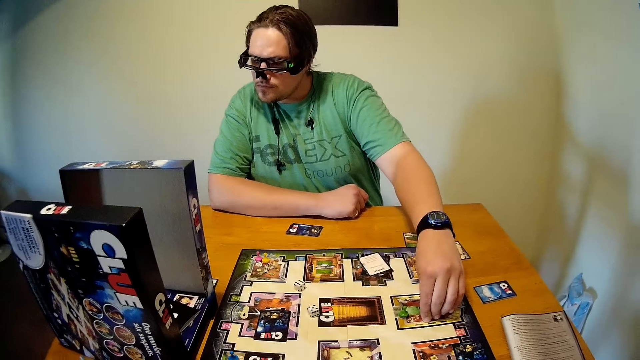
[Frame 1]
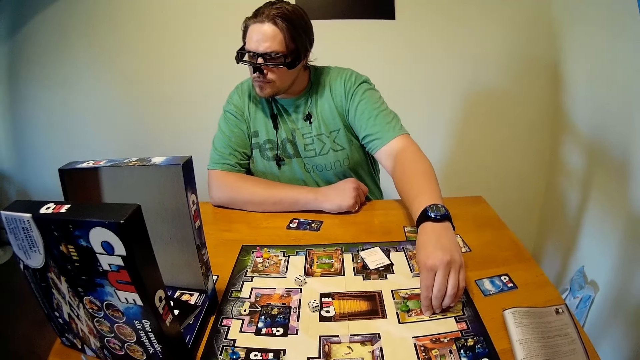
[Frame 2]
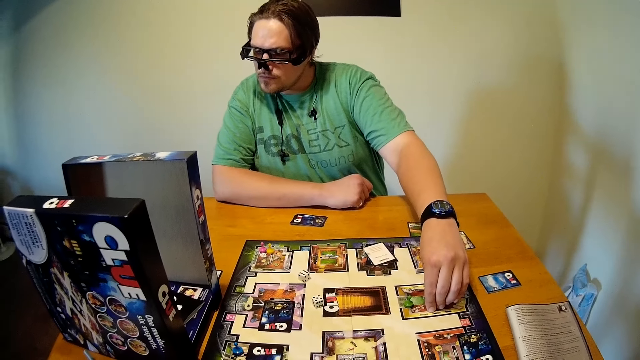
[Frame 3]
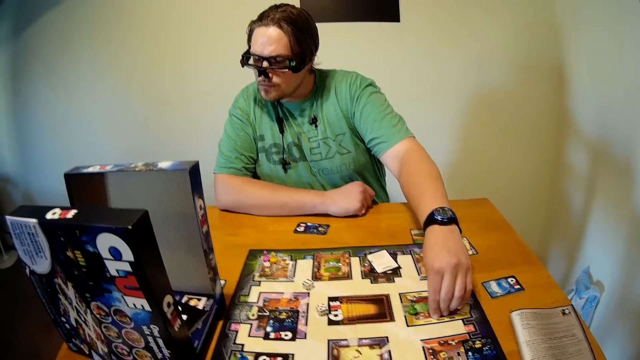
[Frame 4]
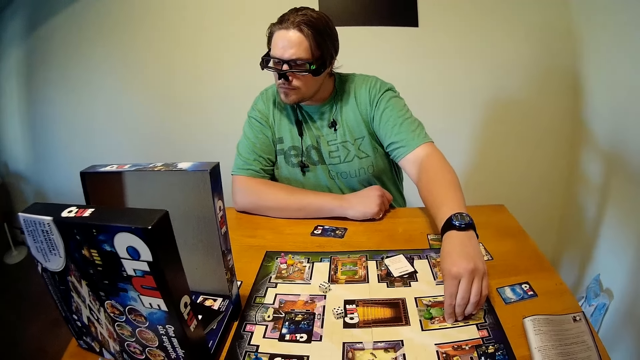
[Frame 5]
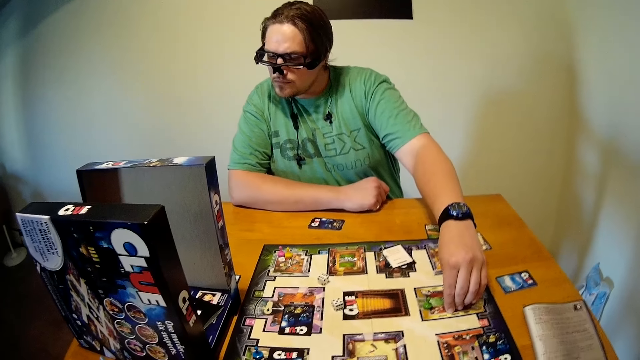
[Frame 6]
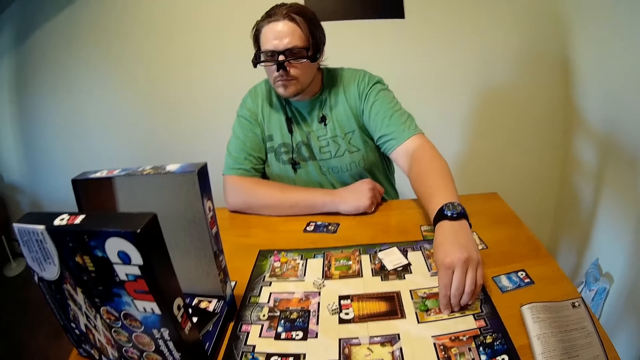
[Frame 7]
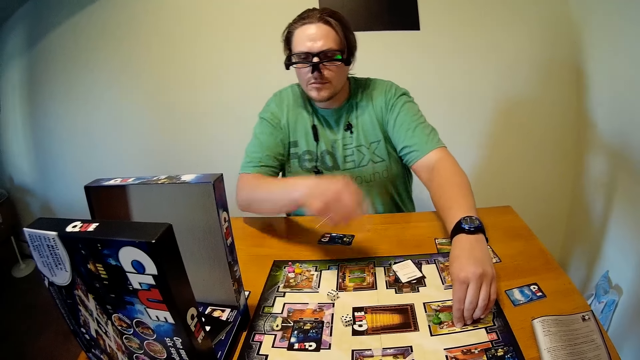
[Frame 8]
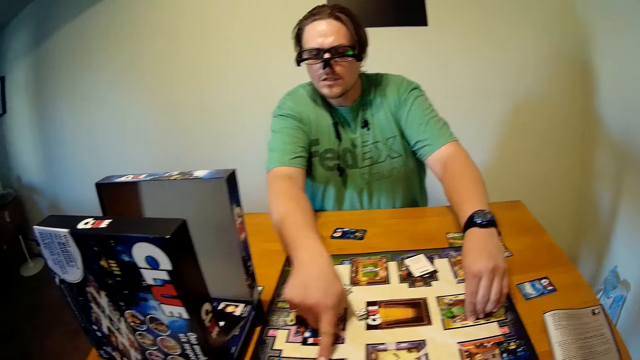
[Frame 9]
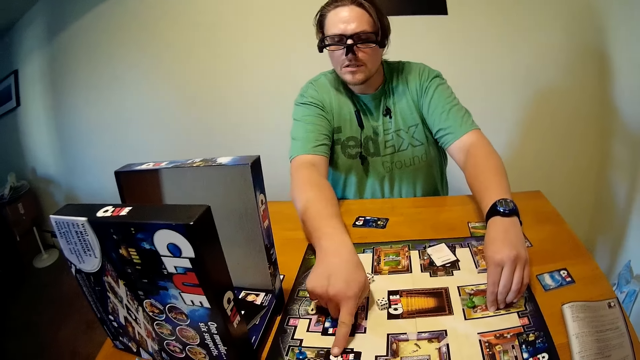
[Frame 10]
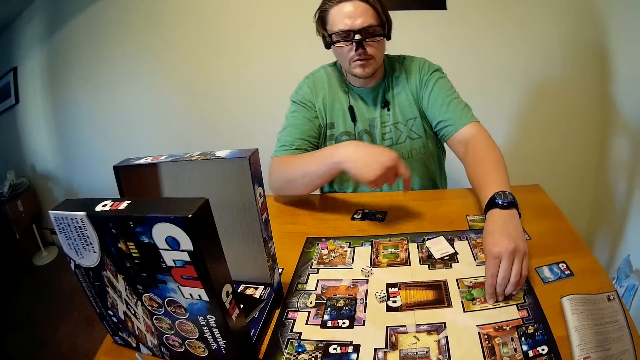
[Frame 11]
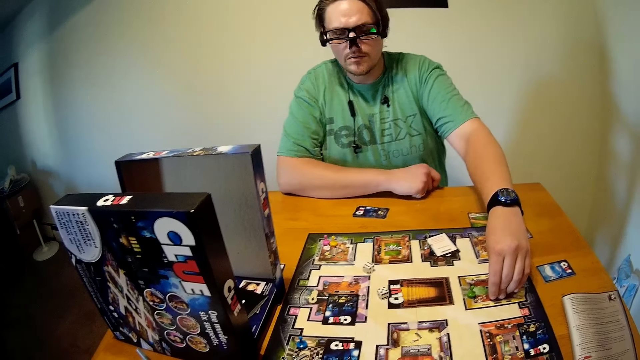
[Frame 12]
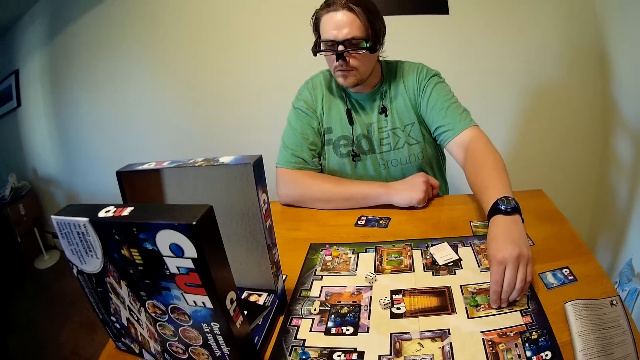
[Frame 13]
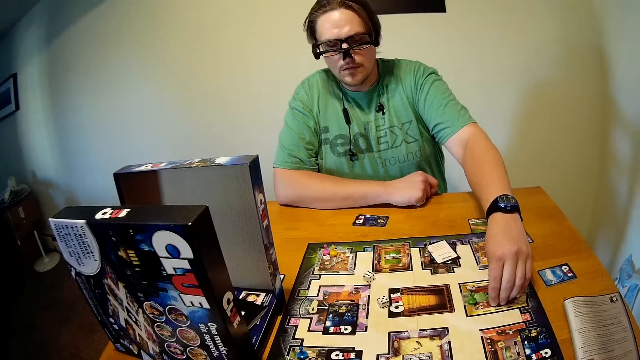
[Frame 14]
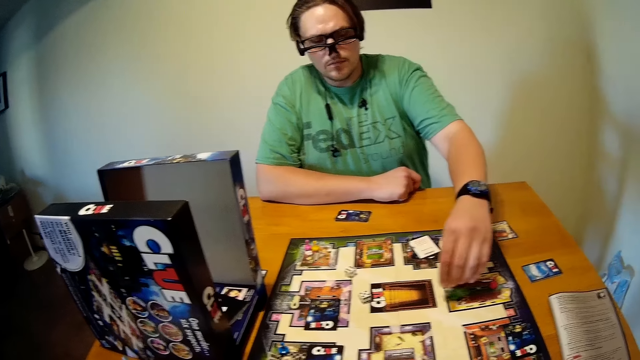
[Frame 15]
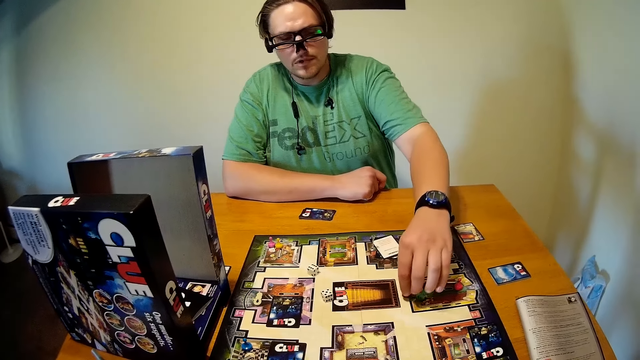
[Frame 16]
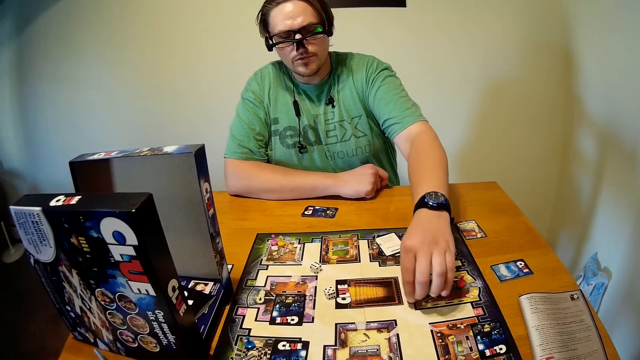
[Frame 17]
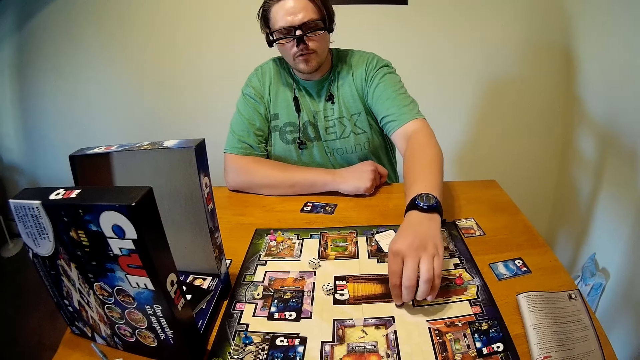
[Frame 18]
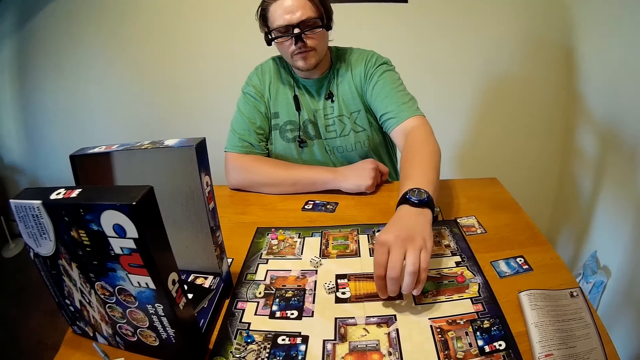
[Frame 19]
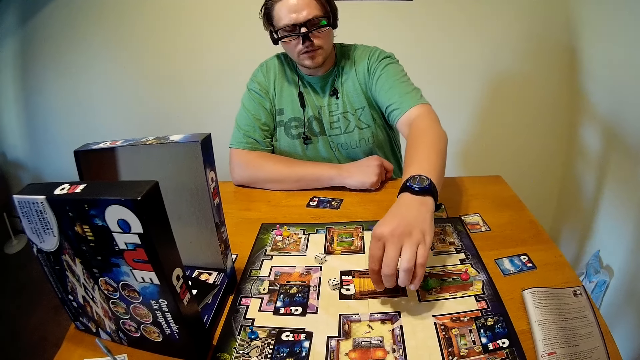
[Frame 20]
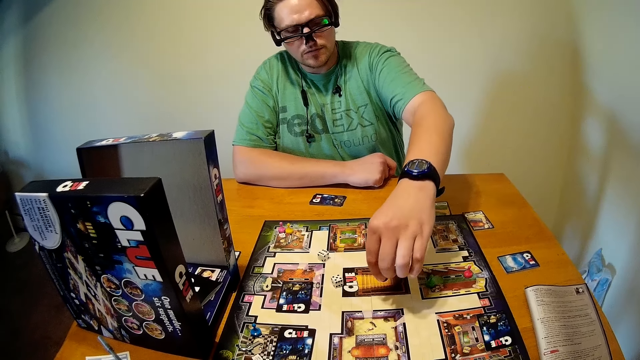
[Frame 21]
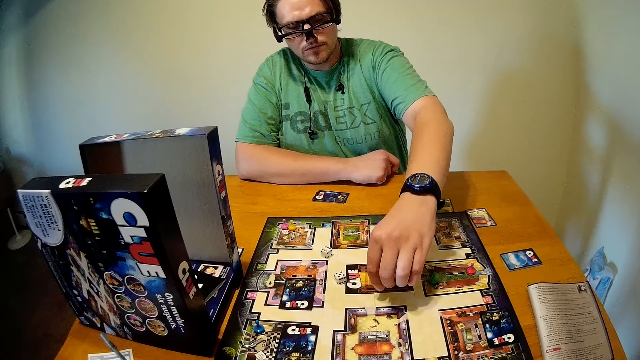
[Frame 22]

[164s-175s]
A person points at a card on the chart. The person moves a dice on the chart.

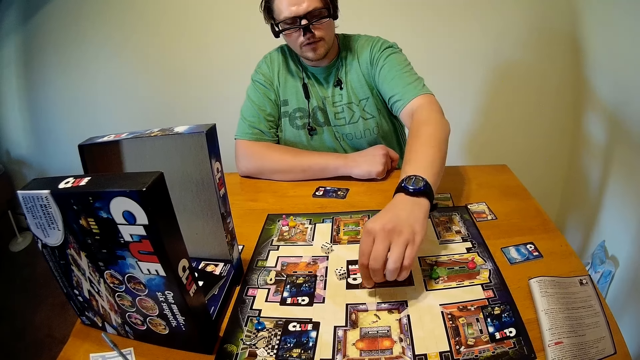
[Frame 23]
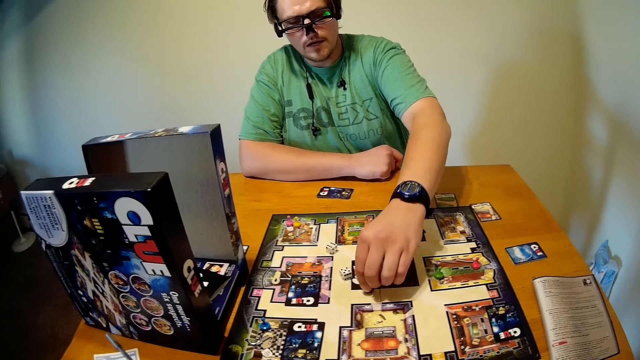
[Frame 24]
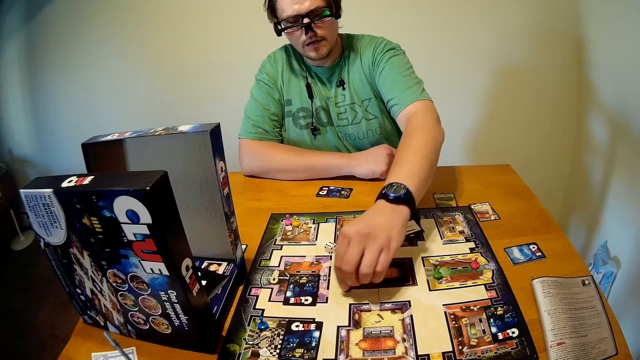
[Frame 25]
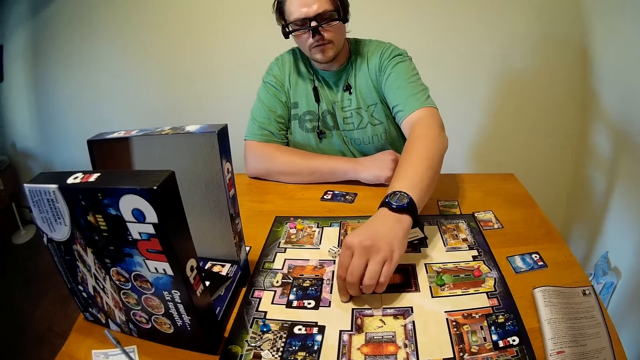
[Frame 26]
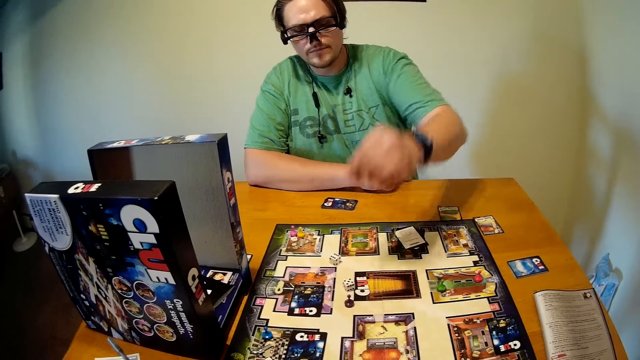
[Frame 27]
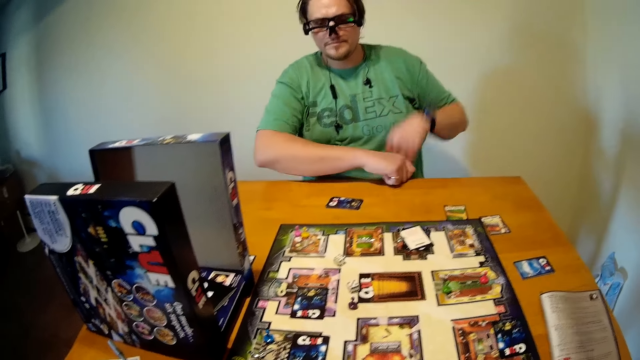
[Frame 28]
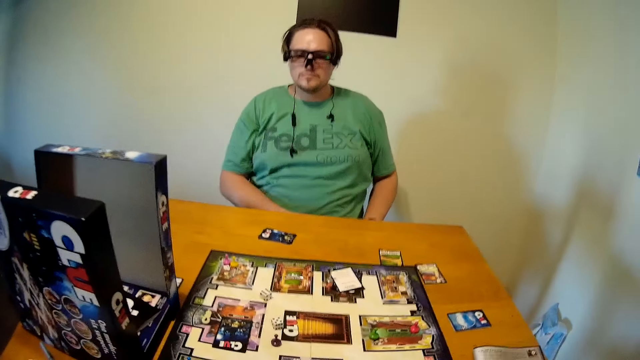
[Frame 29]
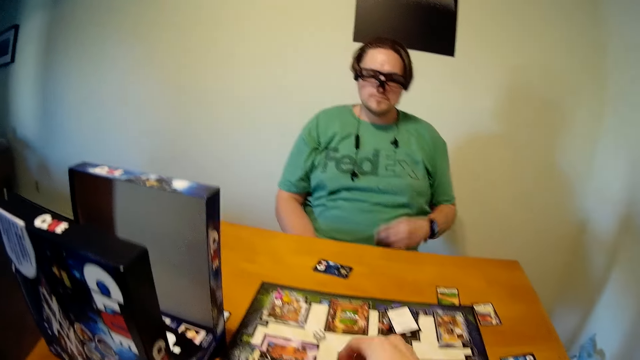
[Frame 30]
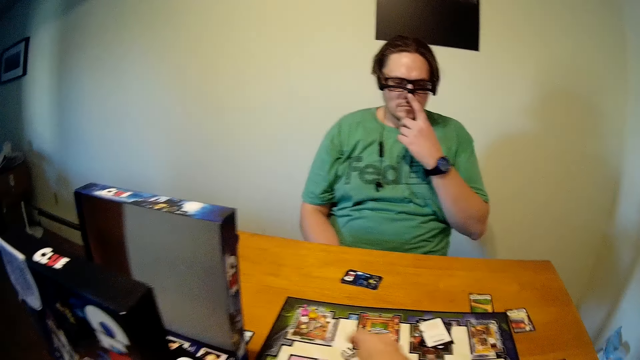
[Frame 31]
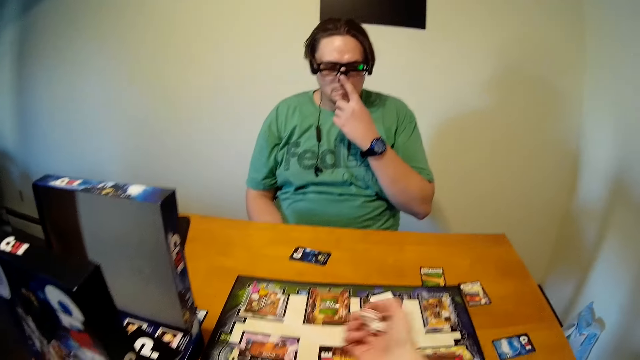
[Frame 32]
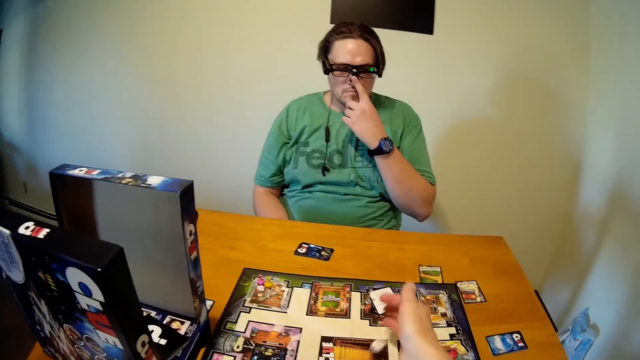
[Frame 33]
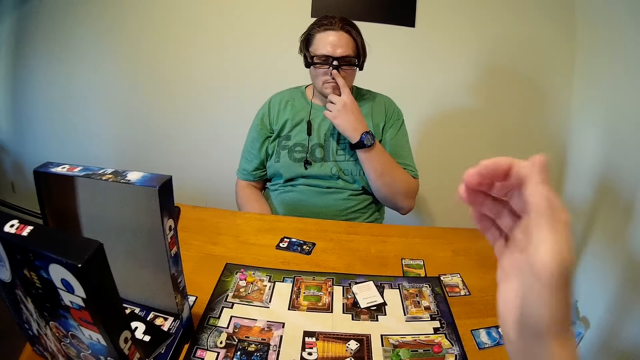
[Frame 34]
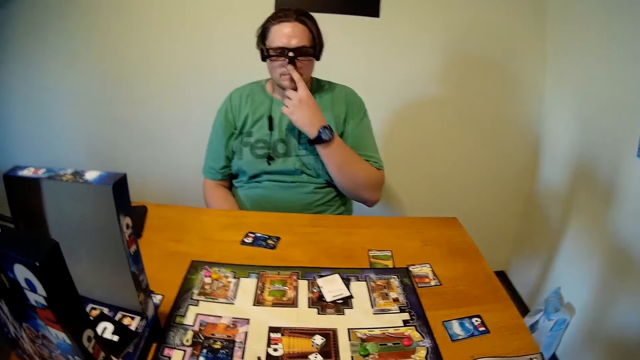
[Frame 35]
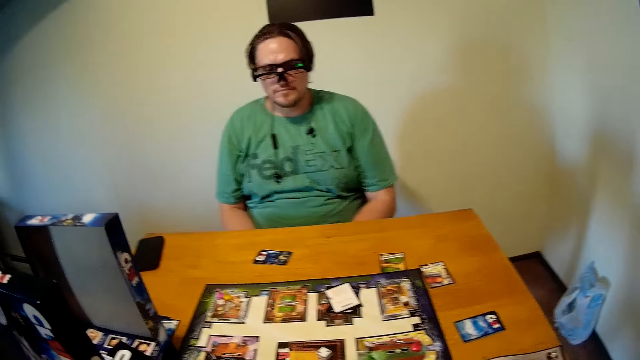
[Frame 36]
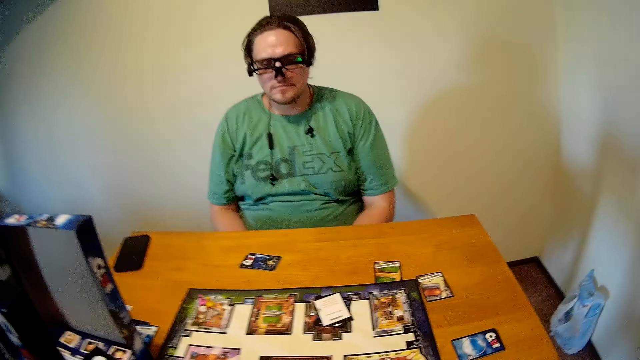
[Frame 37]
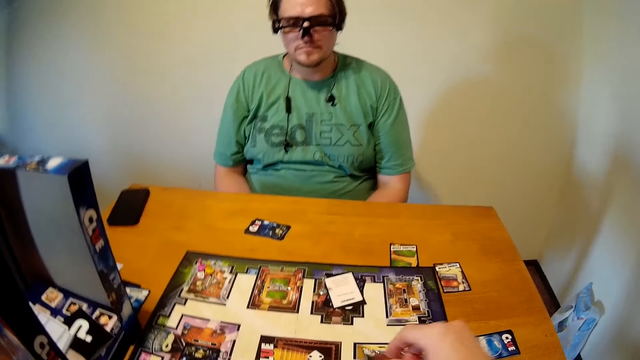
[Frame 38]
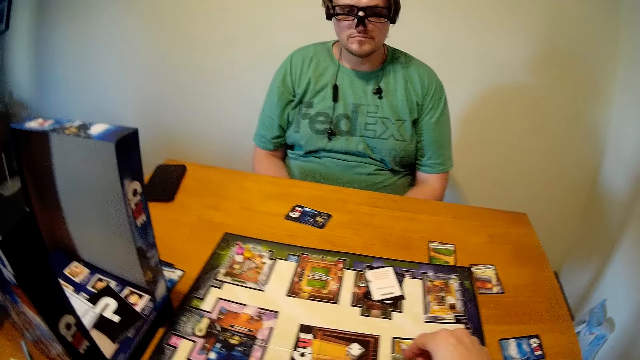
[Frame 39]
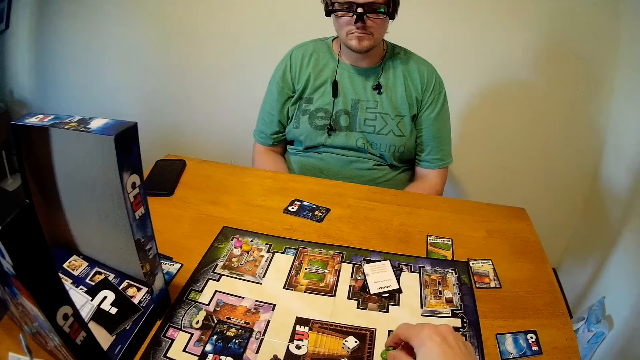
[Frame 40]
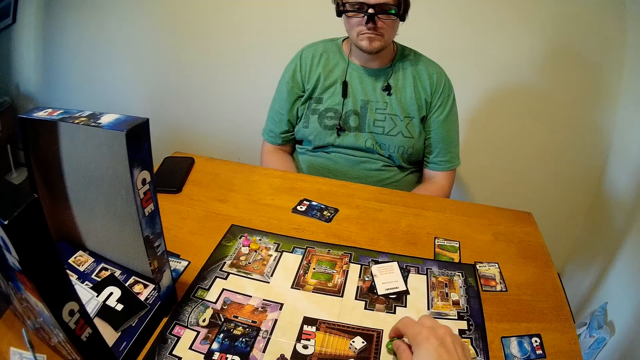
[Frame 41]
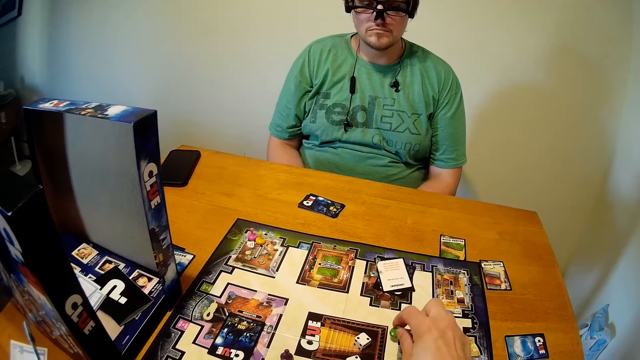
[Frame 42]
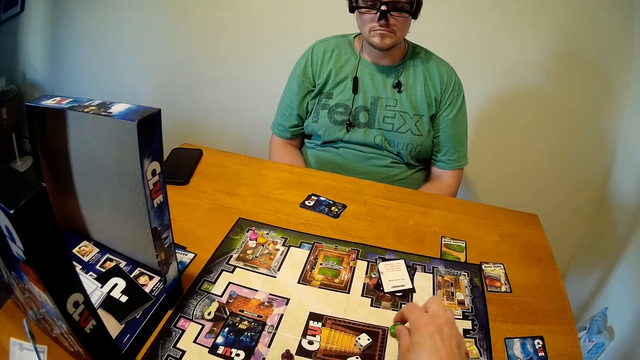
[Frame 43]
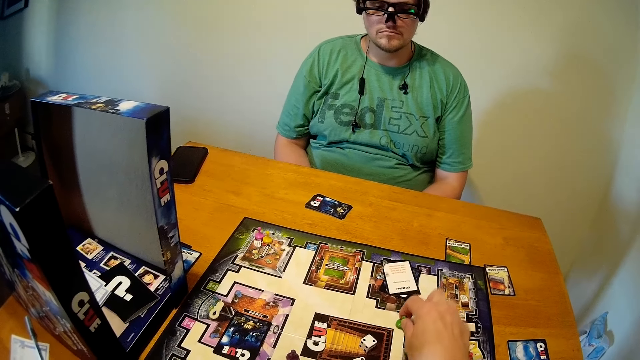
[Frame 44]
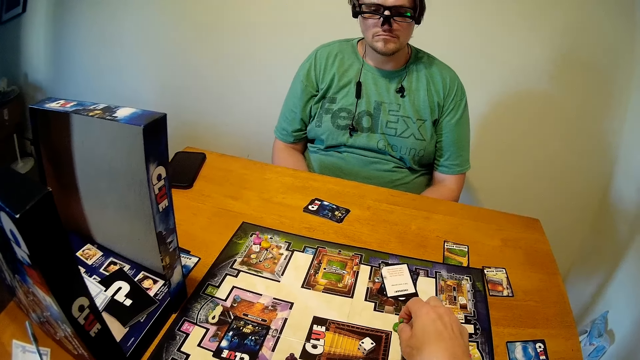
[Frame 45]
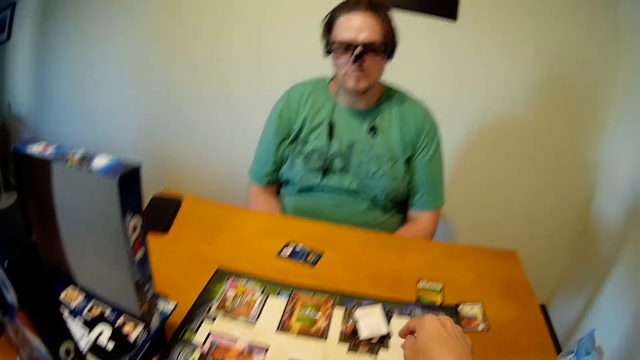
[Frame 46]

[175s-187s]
A person places a dice on the chart. The camera wearer stares at the cards on the table. The person touches the nose. The camera wearer moves the left hand to the face and drops the dice on the chart. The person plays cards on the table. The camera wearer moves the dice on the chart. They put a dice on the chart.
